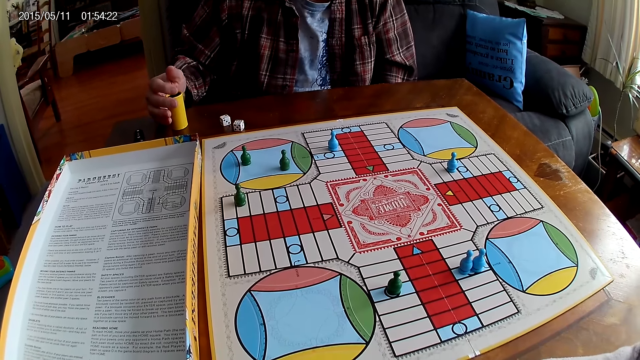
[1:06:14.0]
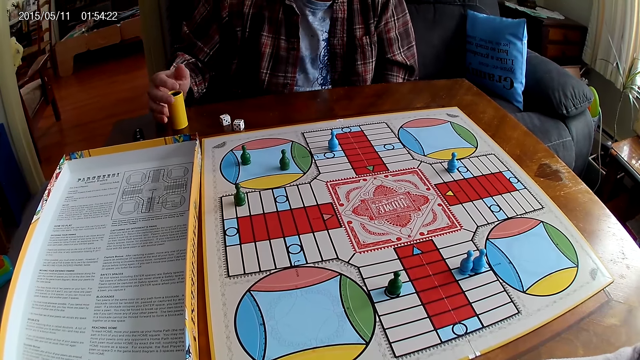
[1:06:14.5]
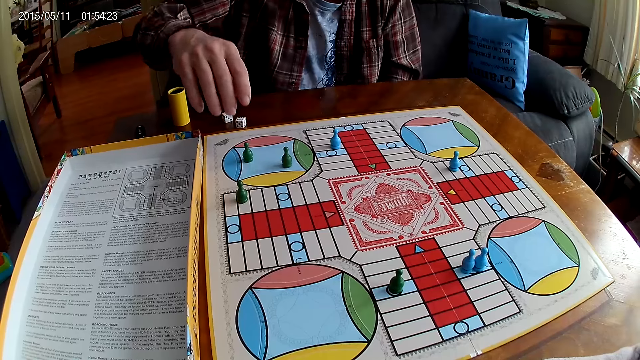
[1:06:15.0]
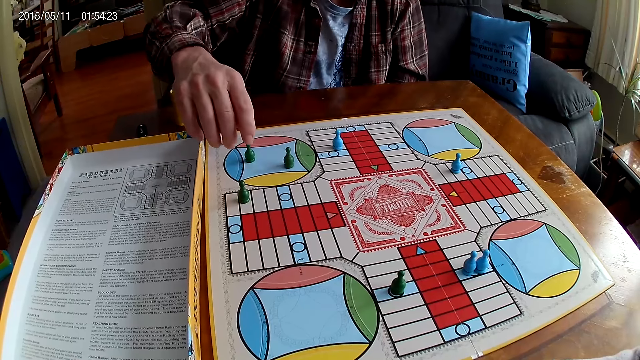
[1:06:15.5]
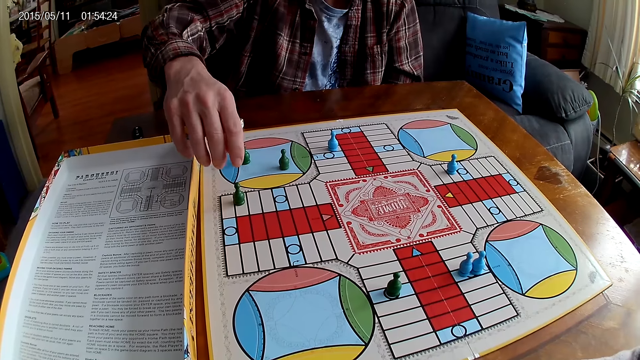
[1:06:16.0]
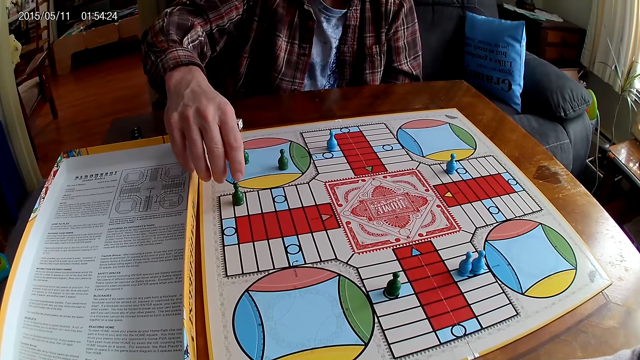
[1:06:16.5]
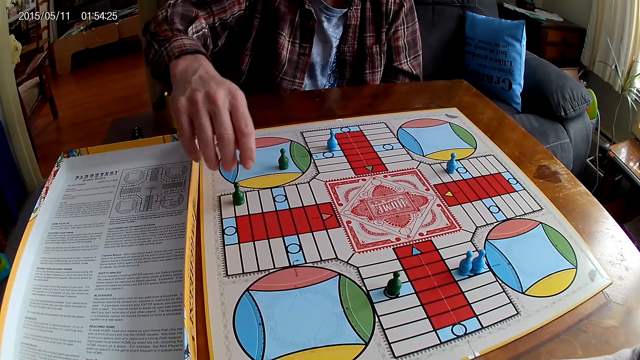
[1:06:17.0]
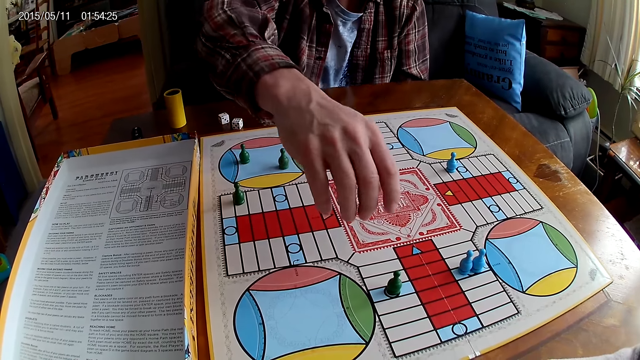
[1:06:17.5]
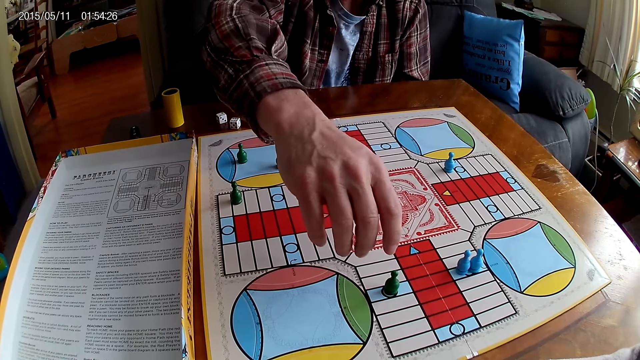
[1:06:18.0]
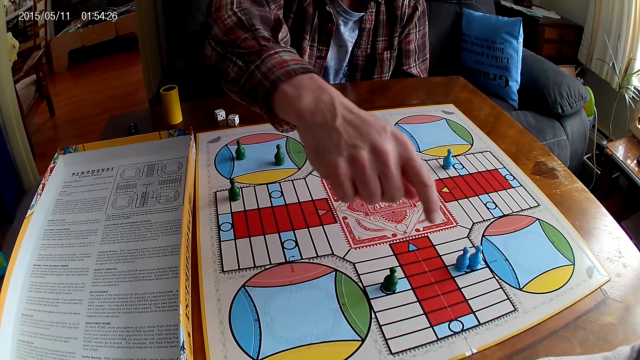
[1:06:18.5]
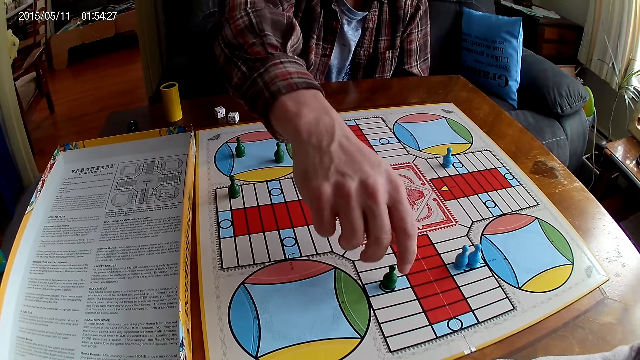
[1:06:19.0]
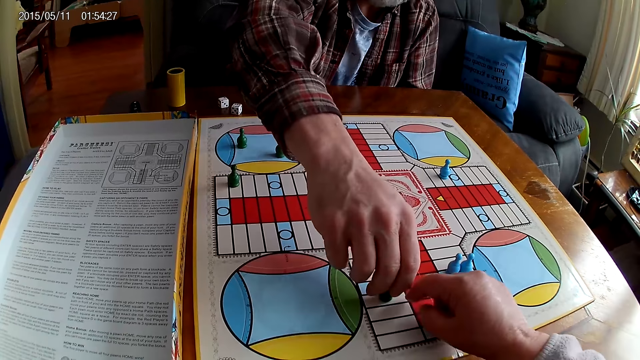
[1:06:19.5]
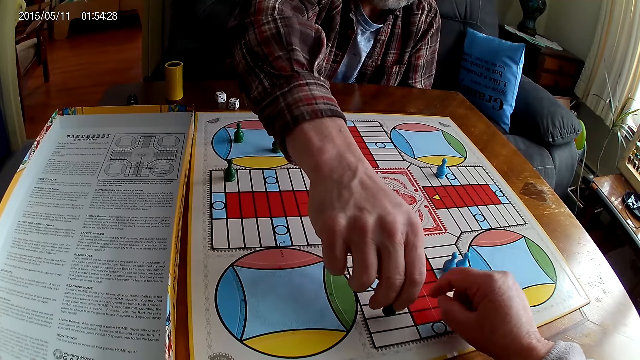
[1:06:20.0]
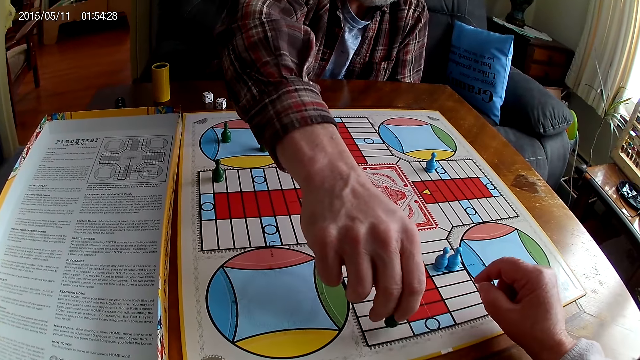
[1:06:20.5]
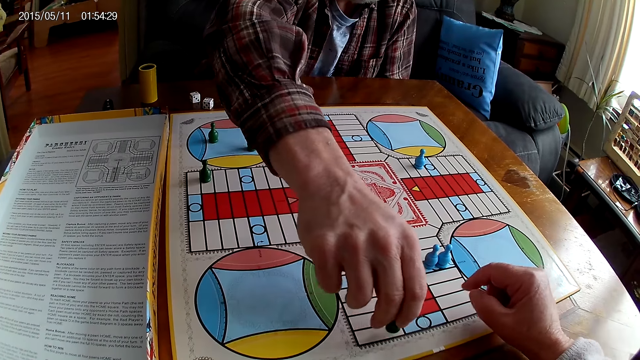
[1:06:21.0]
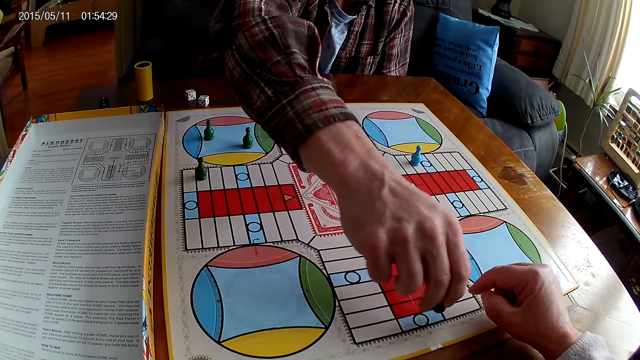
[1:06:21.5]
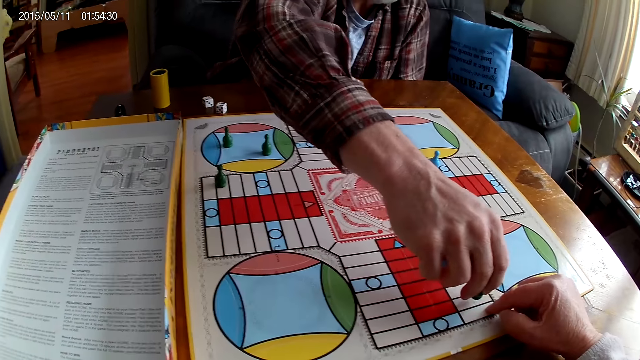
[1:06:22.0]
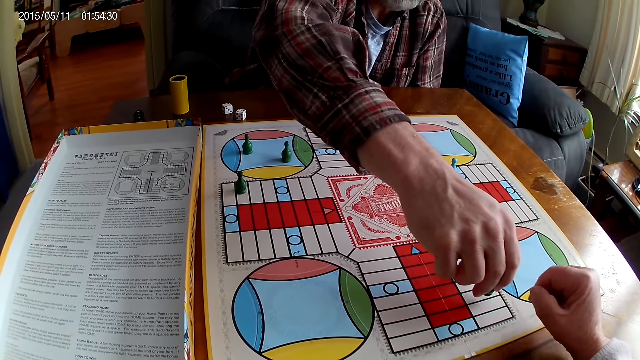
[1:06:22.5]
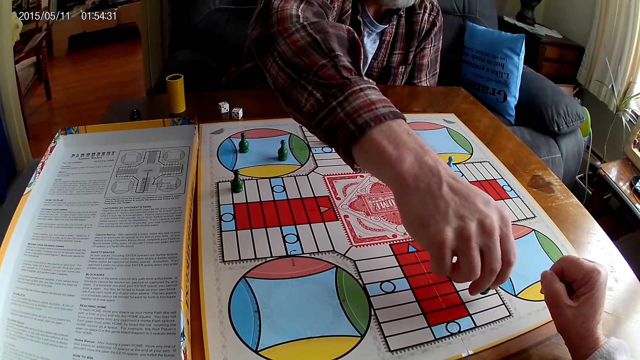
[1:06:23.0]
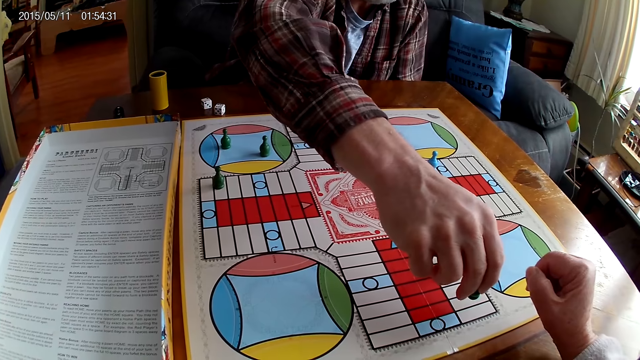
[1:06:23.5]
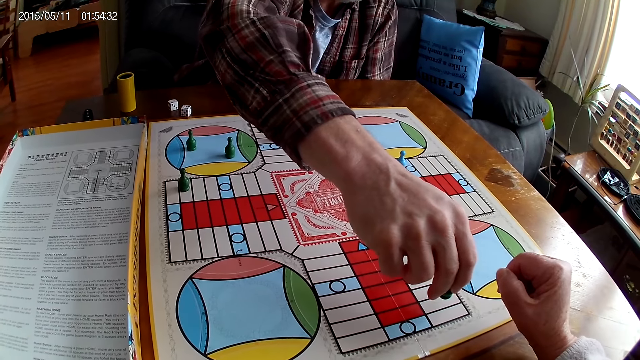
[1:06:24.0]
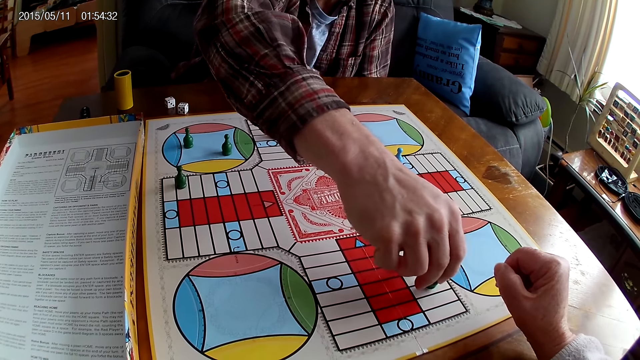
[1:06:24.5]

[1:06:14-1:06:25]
A man stares at the board. He picks up a Ludo pawn and counts steps on the Ludo board with the chess. The camera wearer touches the Ludo board with the right hand. The man moves the Ludo pawn. The camera wearer touches the Ludo board with the right hand again.

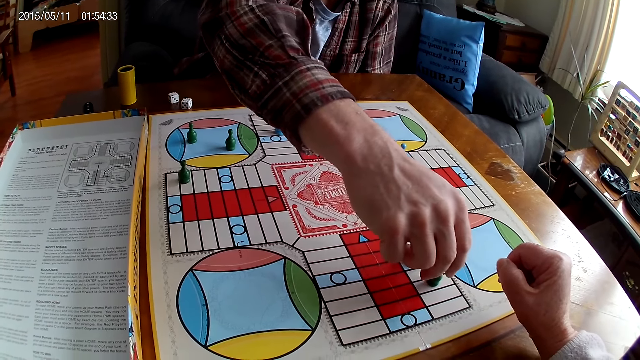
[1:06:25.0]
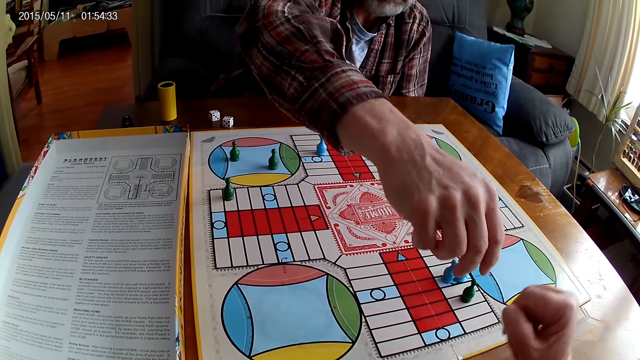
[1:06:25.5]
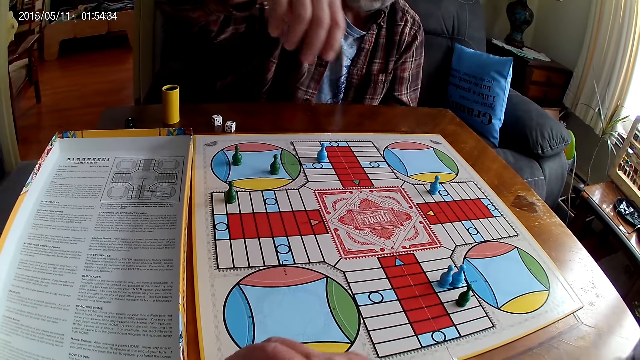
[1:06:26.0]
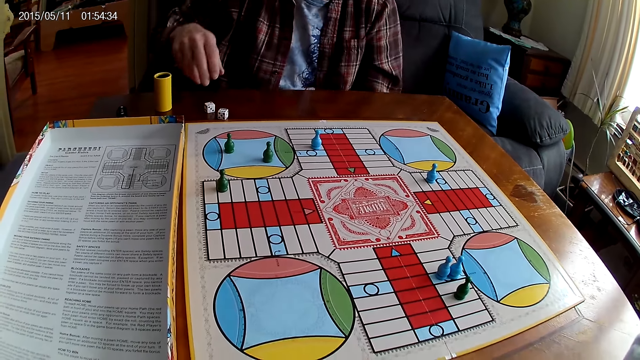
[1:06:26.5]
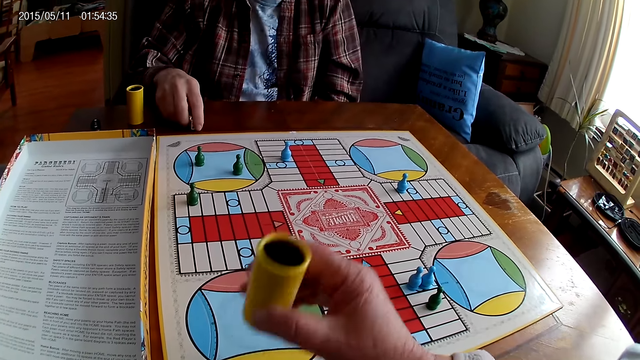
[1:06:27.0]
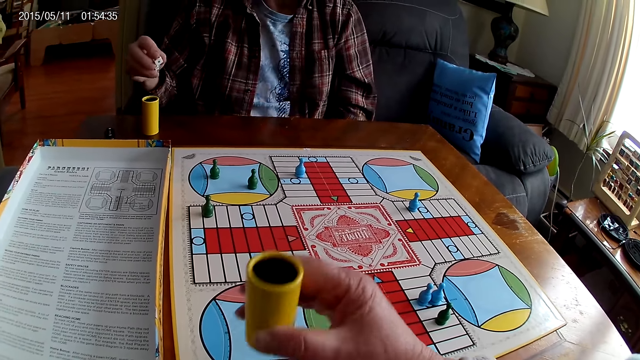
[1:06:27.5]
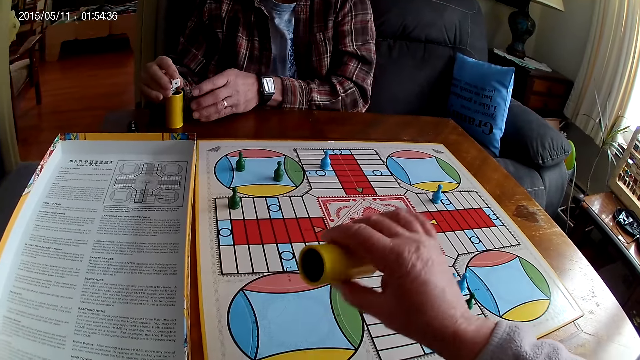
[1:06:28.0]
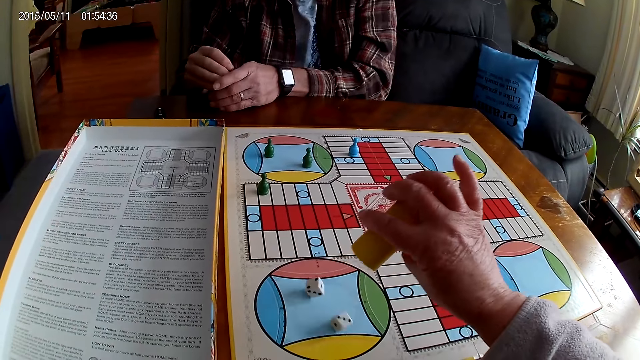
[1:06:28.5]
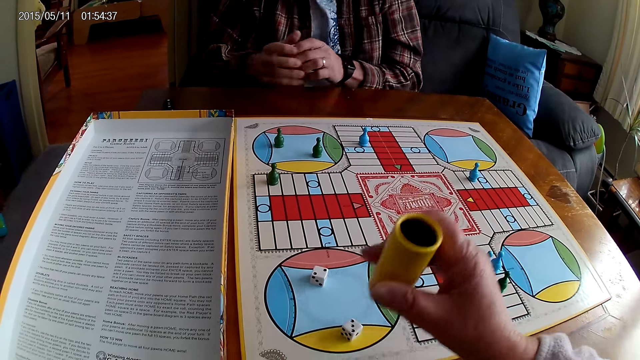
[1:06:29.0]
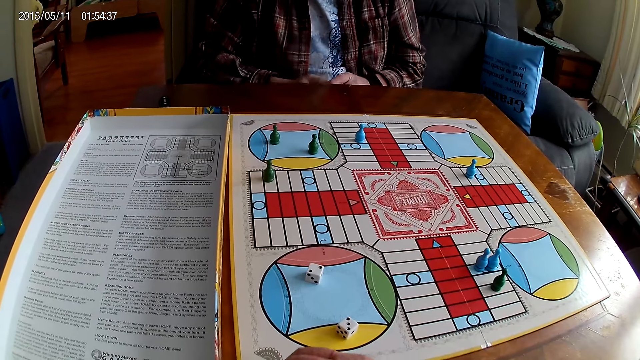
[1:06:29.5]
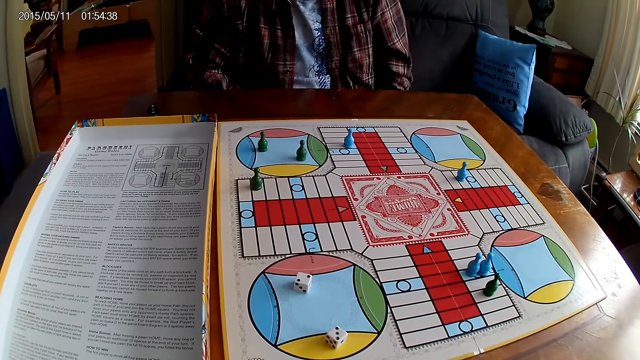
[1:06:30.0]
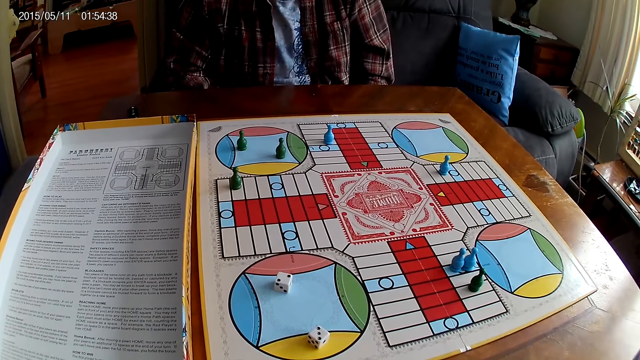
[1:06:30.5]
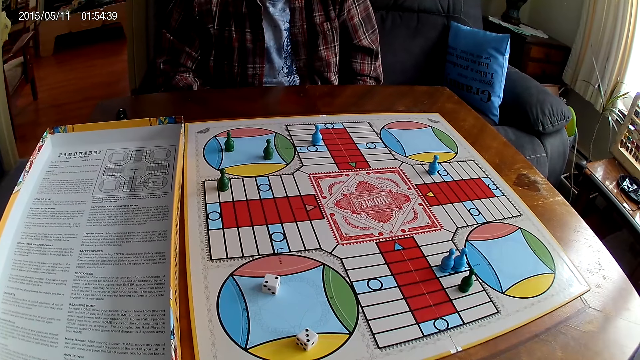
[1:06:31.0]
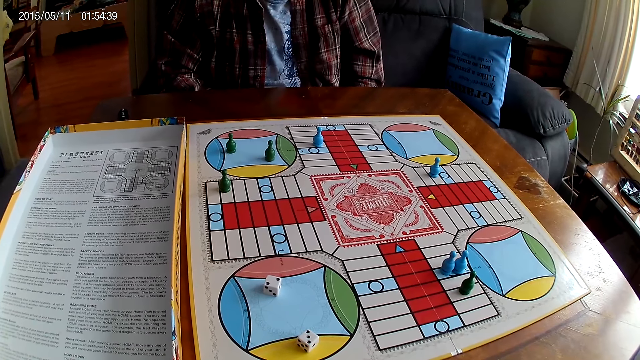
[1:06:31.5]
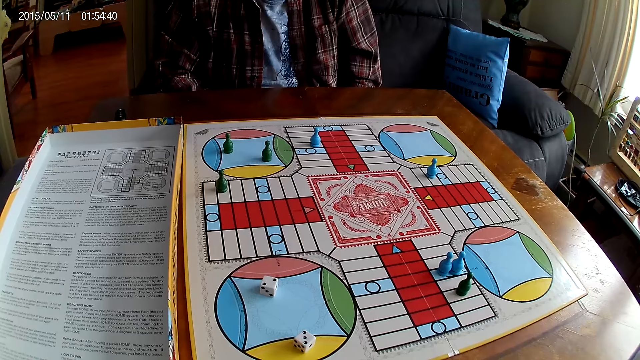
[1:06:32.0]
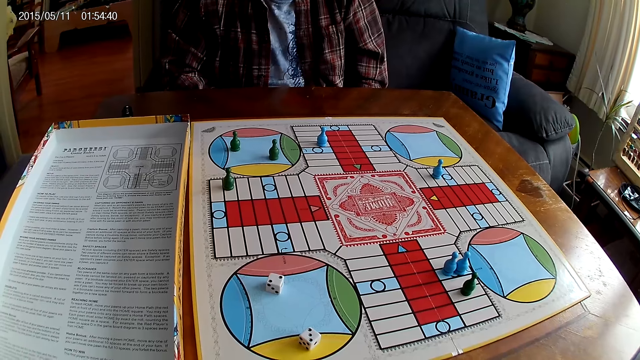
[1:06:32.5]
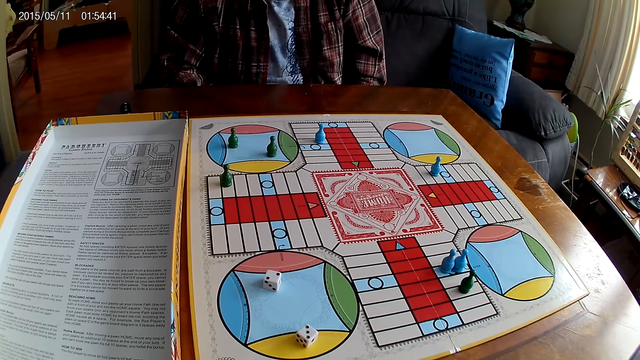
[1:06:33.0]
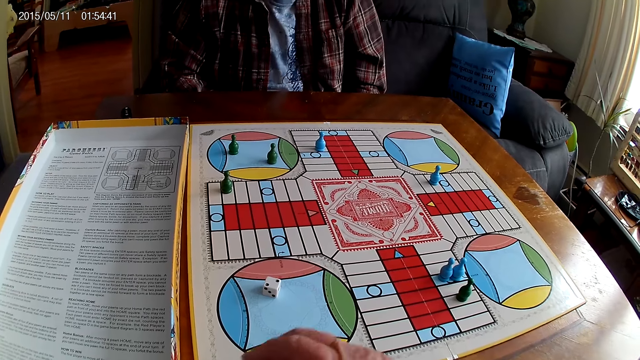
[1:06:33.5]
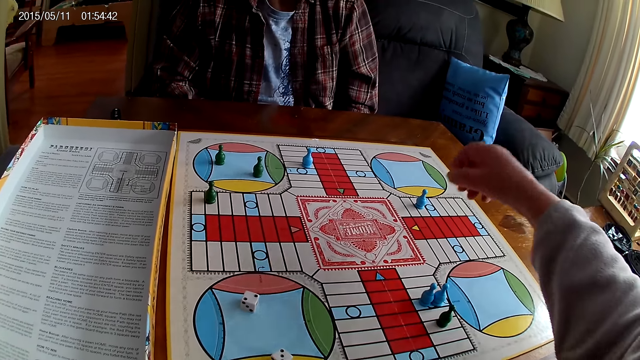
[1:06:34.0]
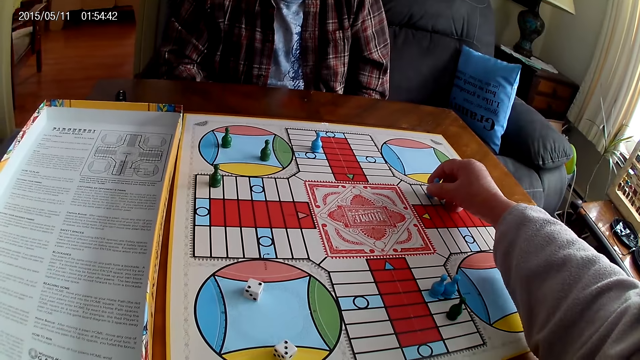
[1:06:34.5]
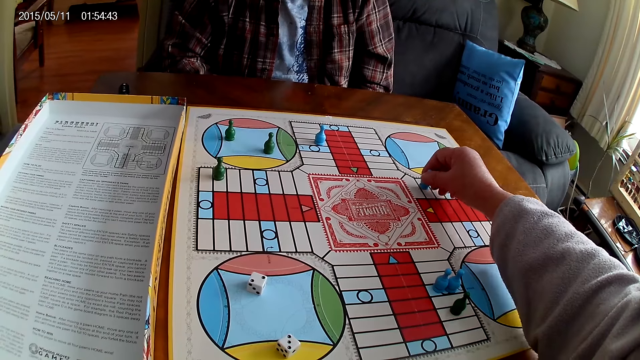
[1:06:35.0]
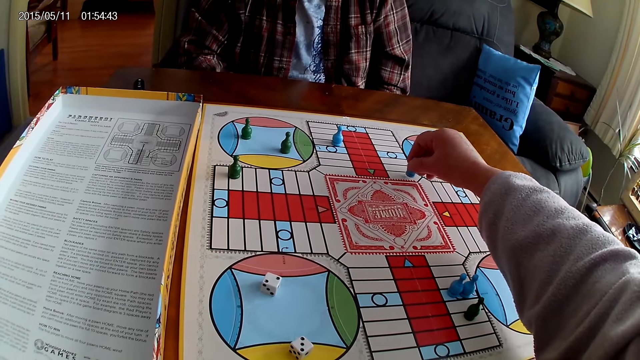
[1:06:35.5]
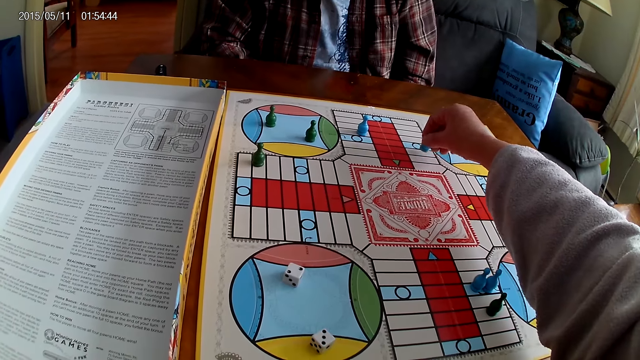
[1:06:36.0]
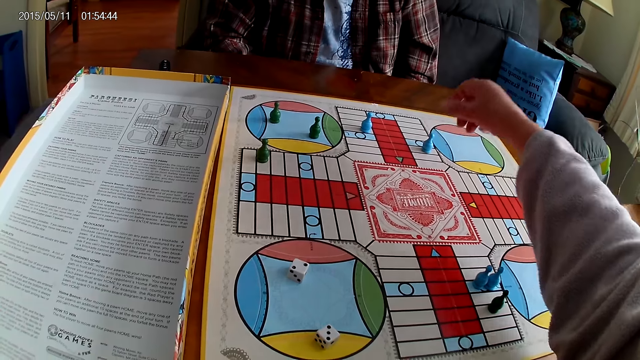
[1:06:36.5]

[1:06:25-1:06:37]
A man puts a Ludo pawn on the board. The camera wearer picks up the Ludo pawn. The man takes dice from the Ludo board with the right hand. The camera wearer shakes the container. The man takes the container from the table with the right hand. The camera wearer drops the dice from the container on the Ludo board. The man puts the dice in the container. The camera wearer drops the container on the table. The man stares at the board. The camera wearer stares at the board. They pick up the Ludo pawn, count steps on the Ludo board with the chess, and move the Ludo pawn.
